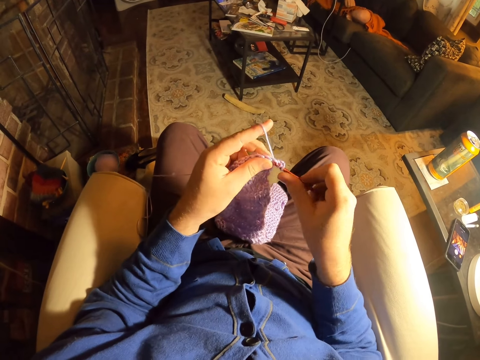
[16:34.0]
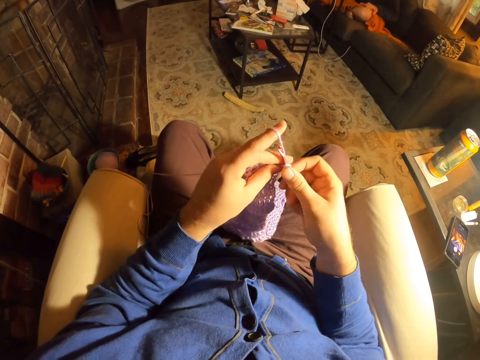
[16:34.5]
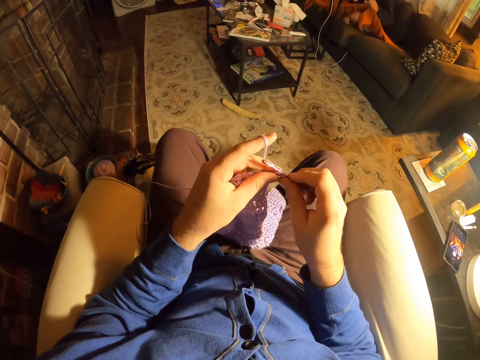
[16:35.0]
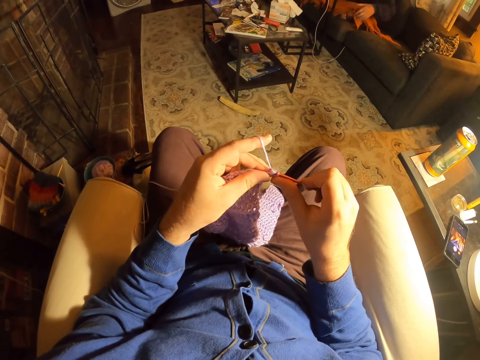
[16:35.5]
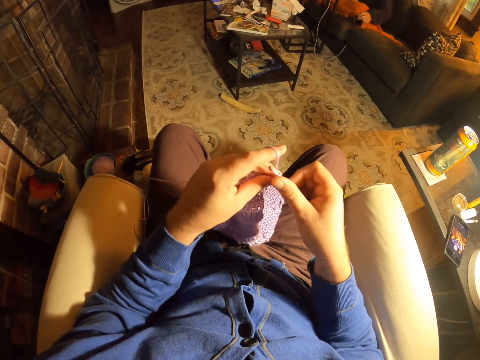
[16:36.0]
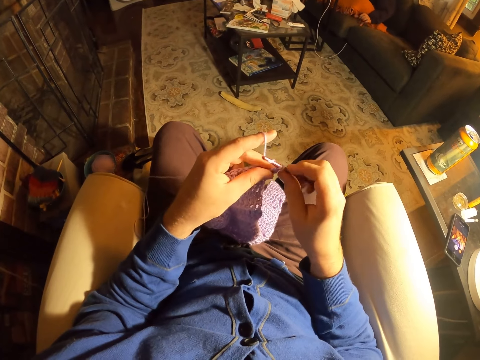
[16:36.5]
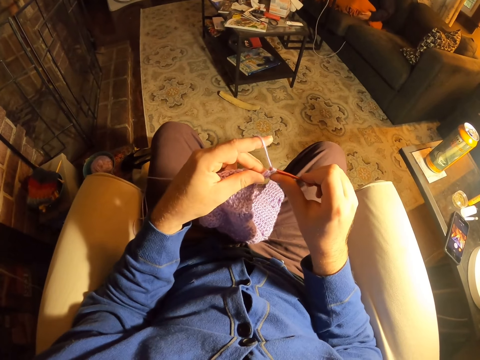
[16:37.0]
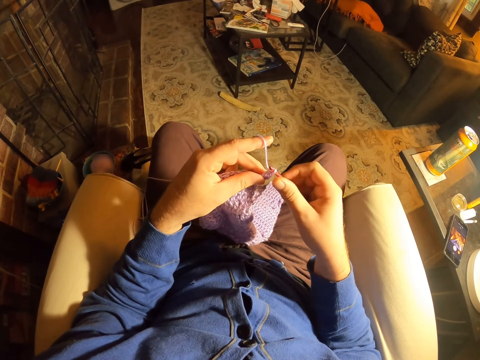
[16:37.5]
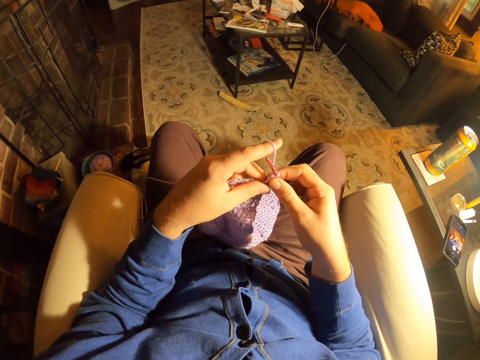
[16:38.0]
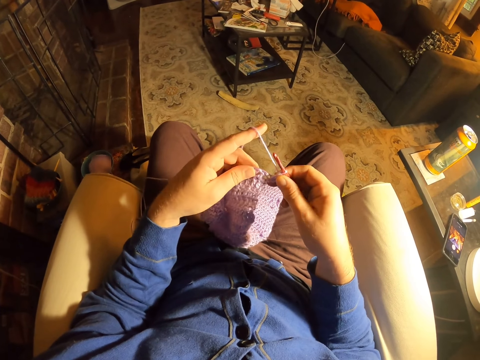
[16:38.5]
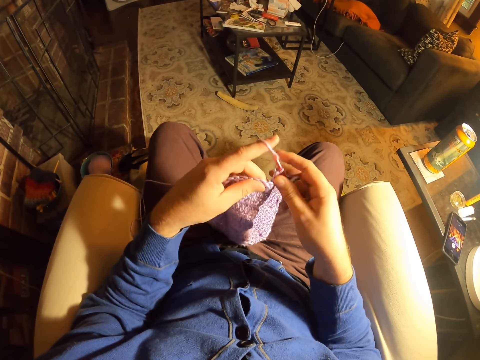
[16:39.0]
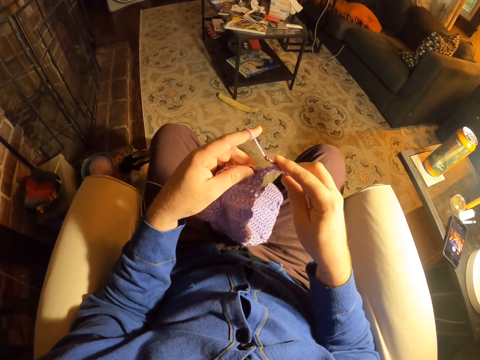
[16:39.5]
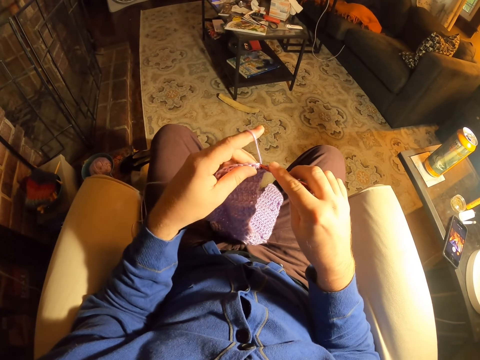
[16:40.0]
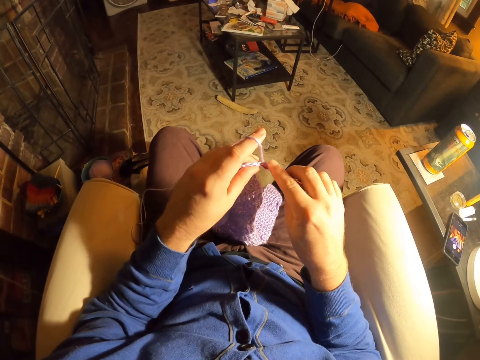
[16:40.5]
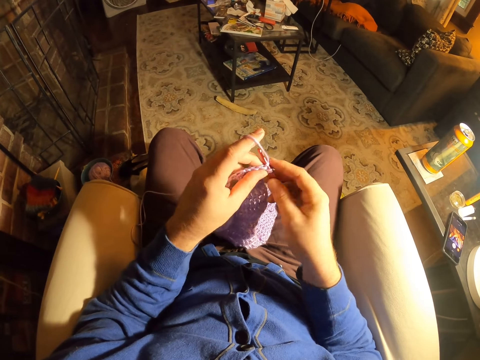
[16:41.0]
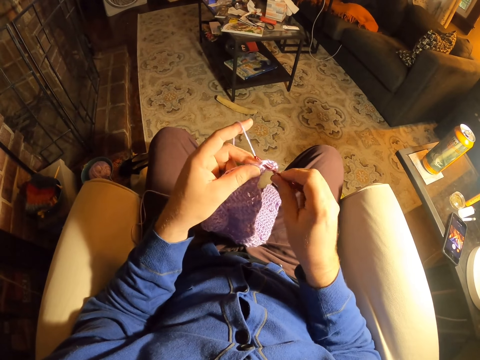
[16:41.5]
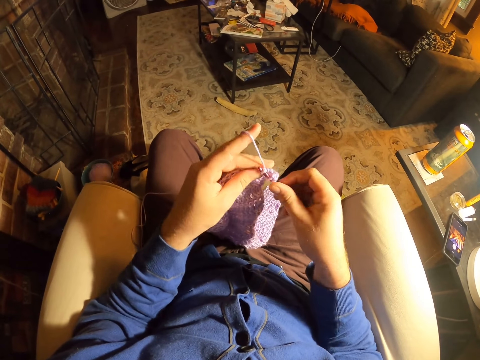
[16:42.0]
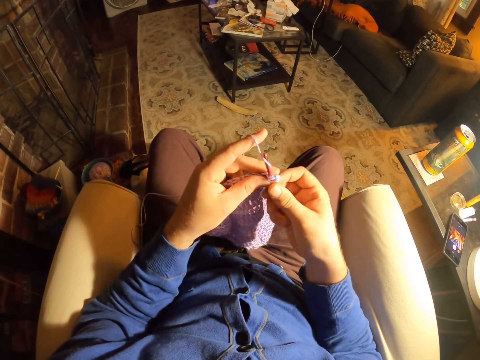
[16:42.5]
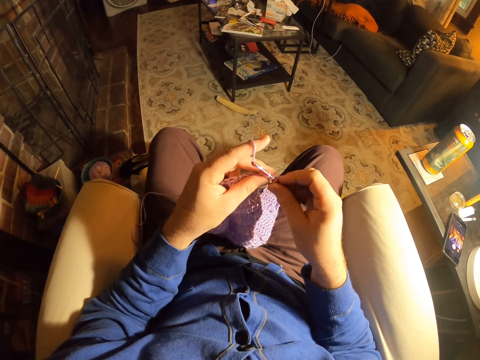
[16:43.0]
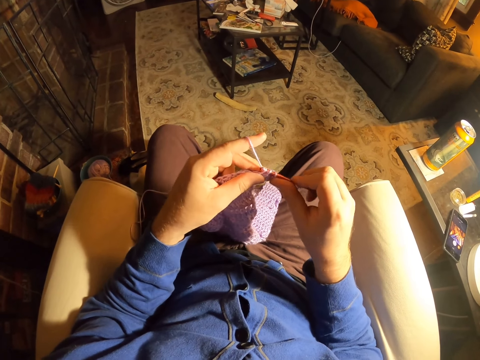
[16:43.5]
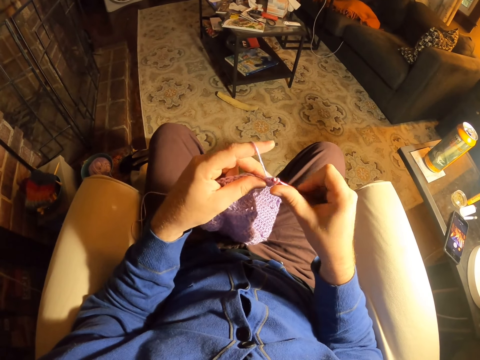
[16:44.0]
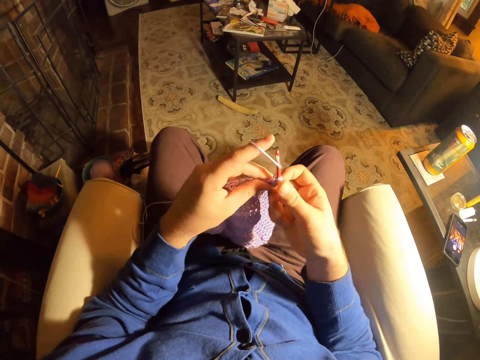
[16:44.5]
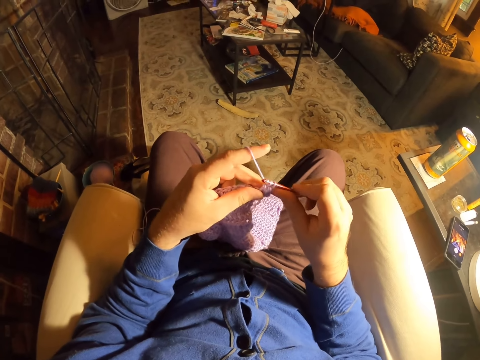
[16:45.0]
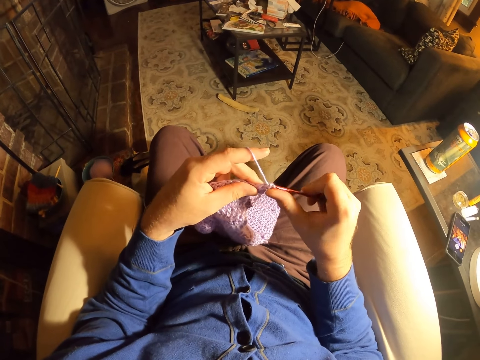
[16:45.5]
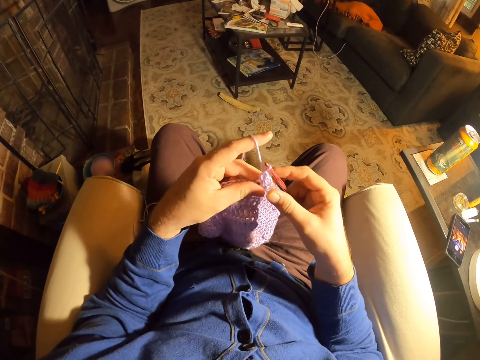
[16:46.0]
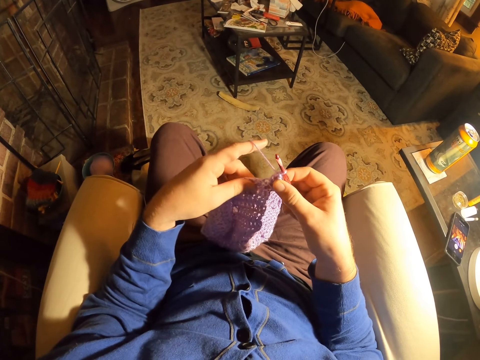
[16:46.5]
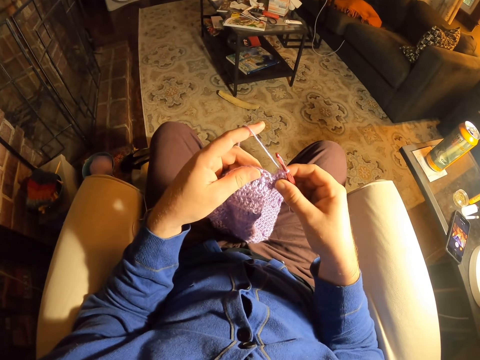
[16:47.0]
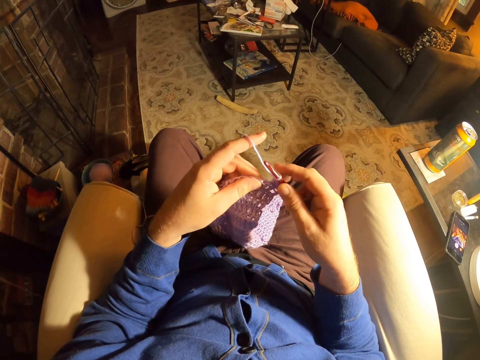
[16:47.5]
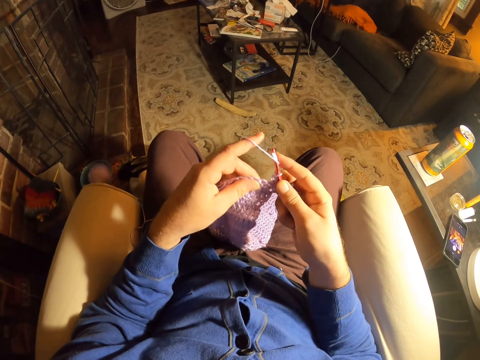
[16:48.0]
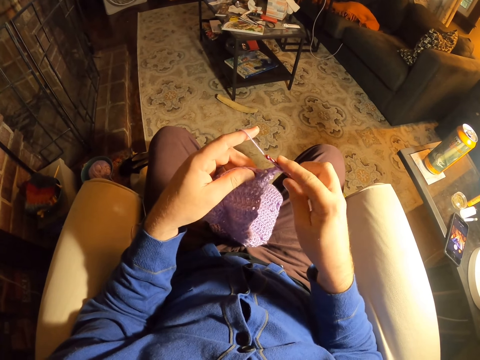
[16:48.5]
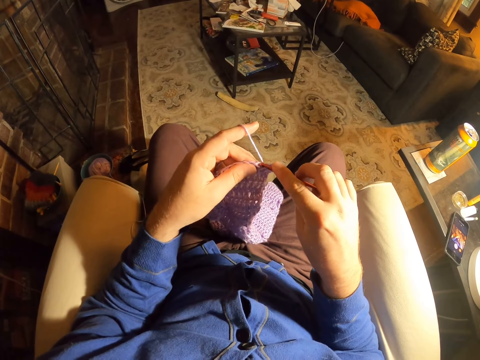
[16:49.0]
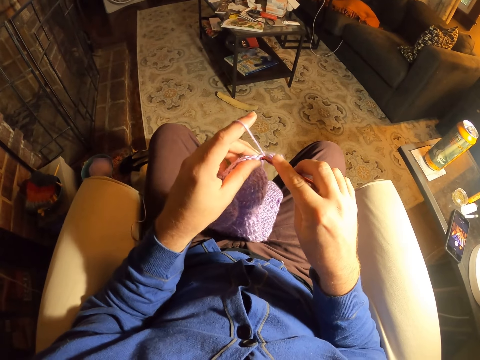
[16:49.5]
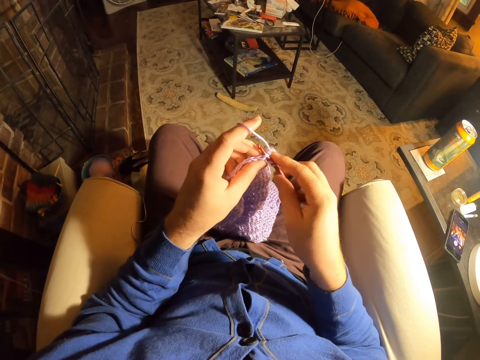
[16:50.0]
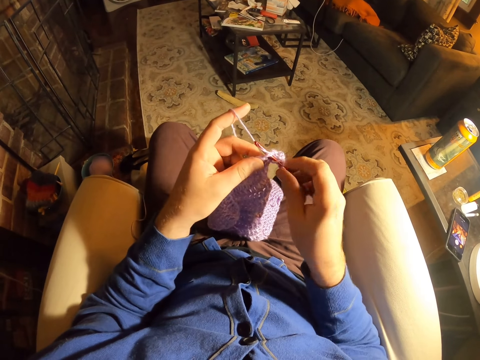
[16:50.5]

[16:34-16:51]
The camera wearer rolls thread around the crochet needle and knits a fabric with the crochet needle. They examine the fabric stitches. They roll thread around the crochet needle and knit the fabric with the crochet needle. They roll thread around the crochet needle and knit the fabric with the crochet needle. They examine the fabric stitches. They roll thread around the crochet needle and knit the fabric with the crochet needle.

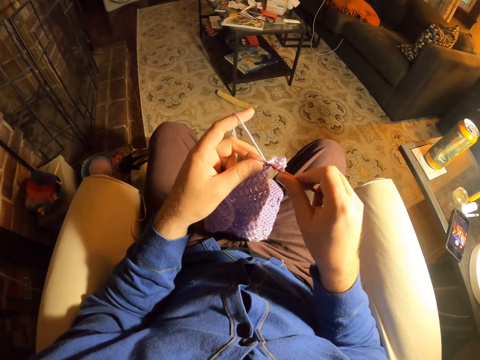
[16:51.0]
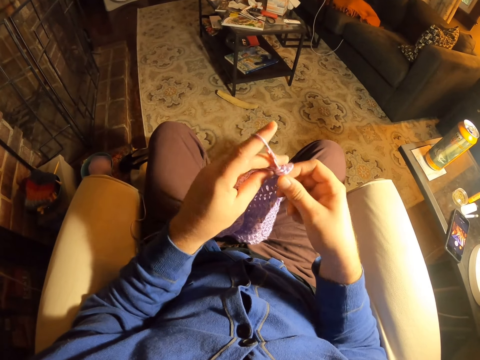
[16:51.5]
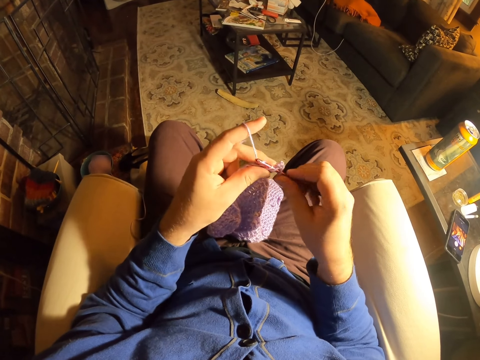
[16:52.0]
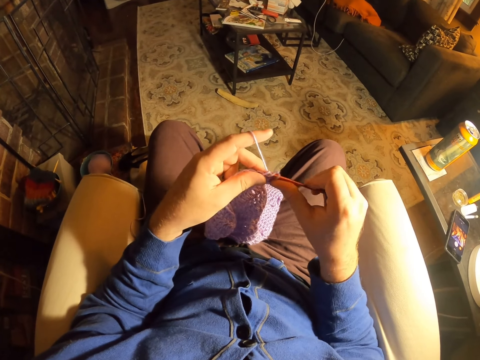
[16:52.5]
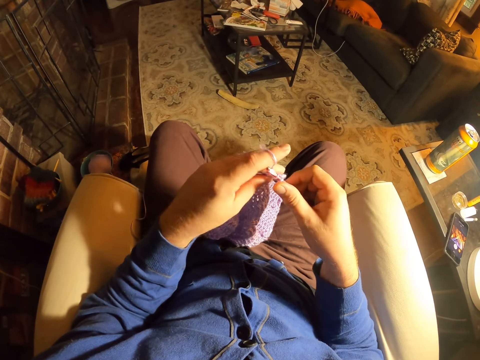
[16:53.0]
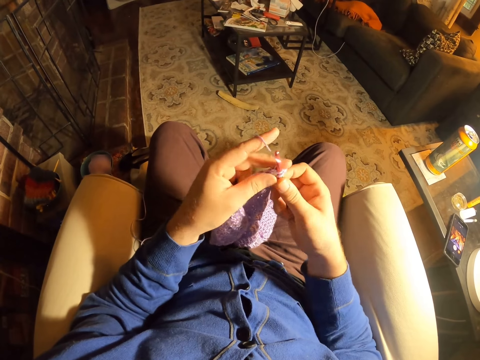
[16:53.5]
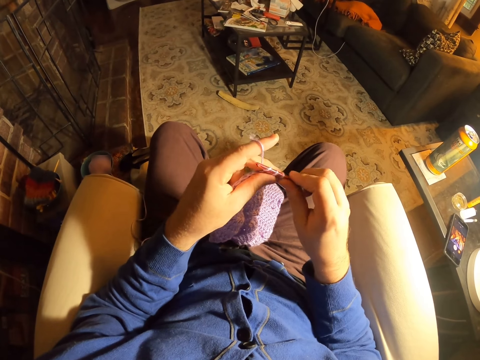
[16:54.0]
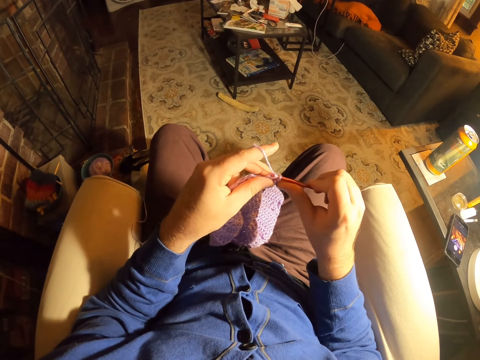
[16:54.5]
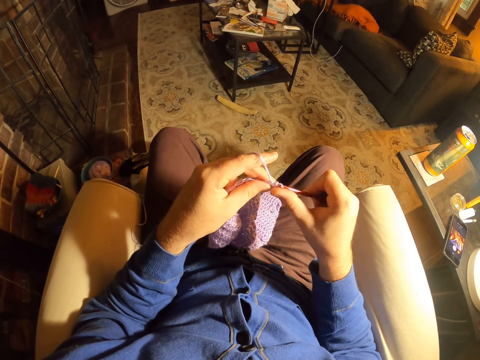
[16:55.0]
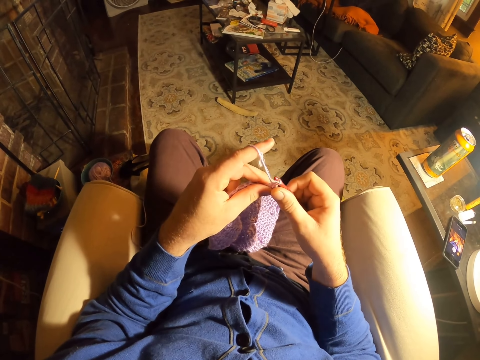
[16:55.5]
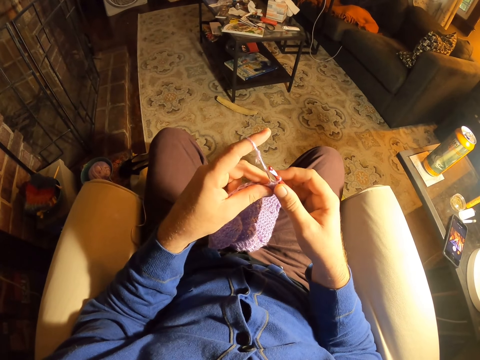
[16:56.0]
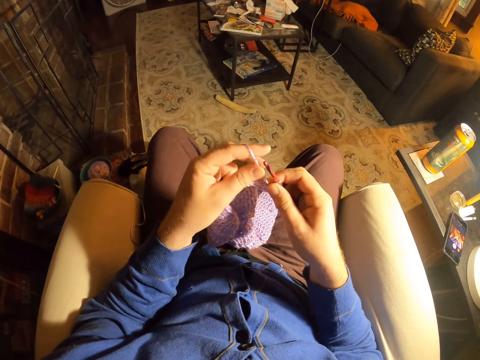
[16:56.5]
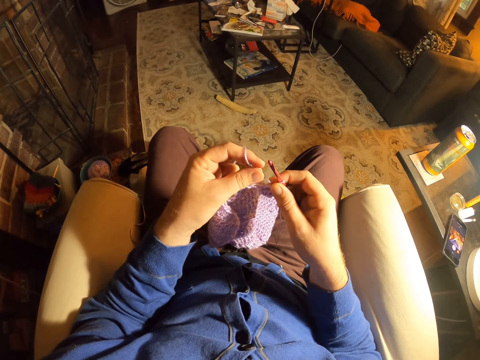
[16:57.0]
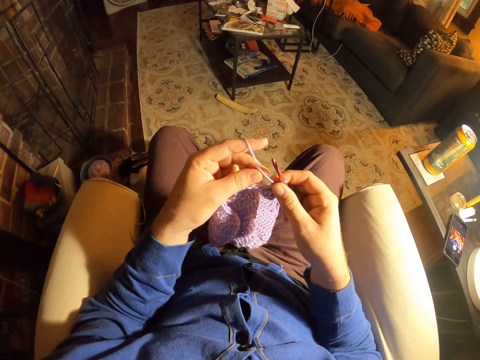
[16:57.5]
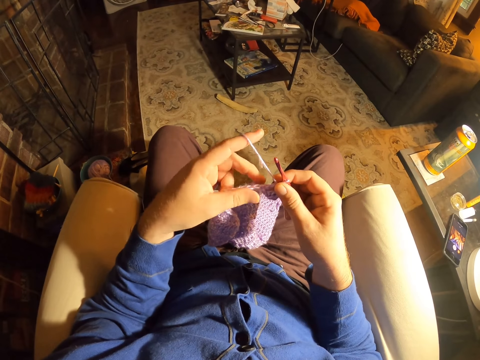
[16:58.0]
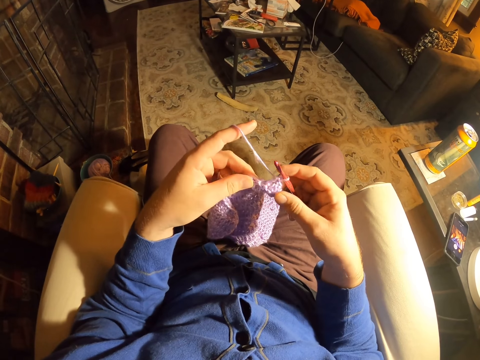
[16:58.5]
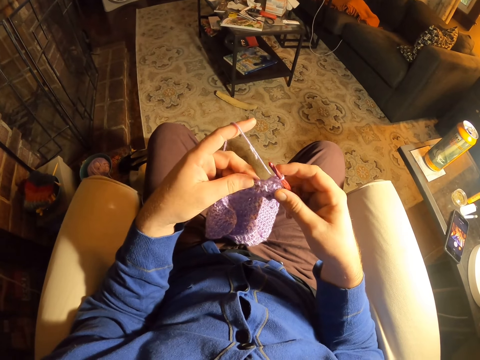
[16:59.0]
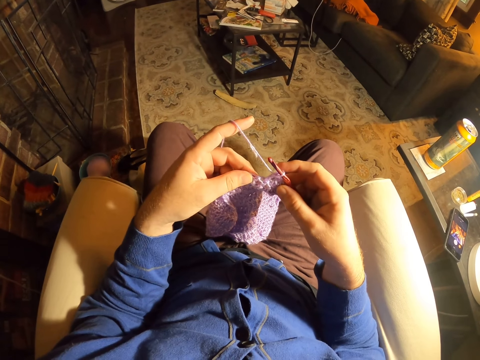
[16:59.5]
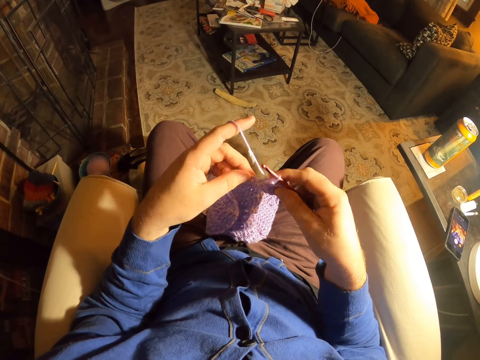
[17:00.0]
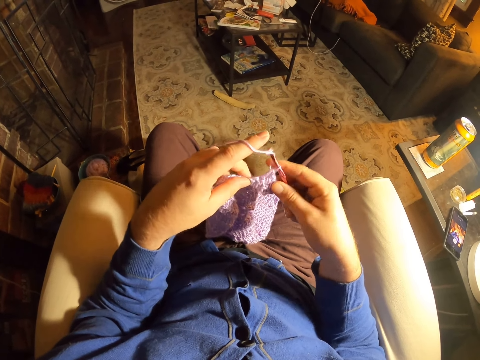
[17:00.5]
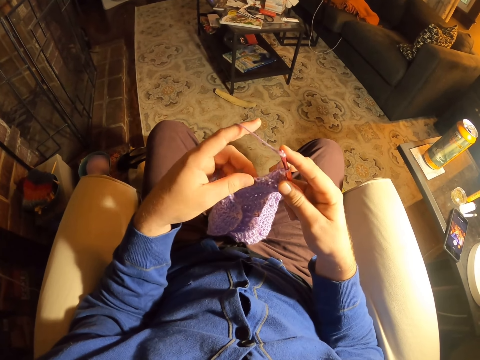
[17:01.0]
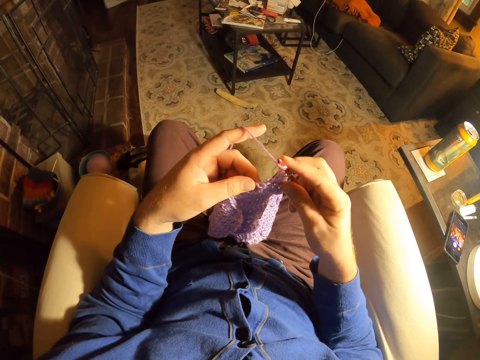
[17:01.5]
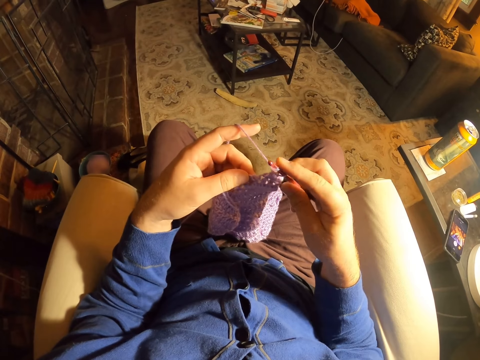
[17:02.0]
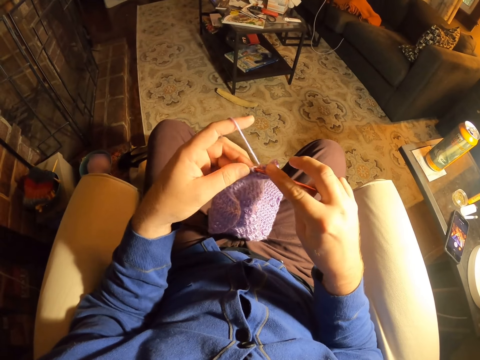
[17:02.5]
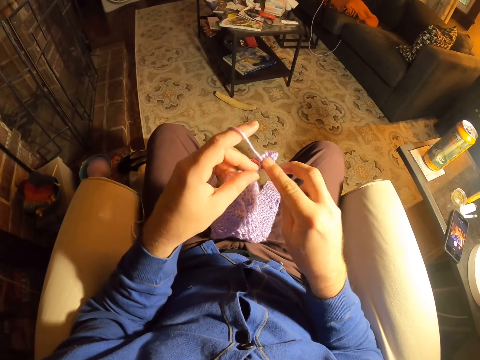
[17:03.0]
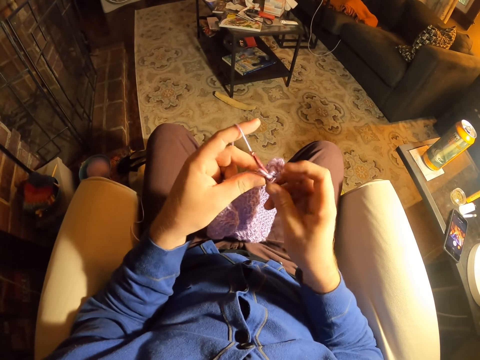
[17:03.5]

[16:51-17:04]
The camera wearer rolls thread around the crochet needle and knits a fabric with the crochet needle. They roll thread around the crochet needle and knit the fabric with the crochet needle. They examine the fabric stitches. They touch the fabric with fingers. They roll thread around the crochet needle and knit the fabric with the crochet needle.
